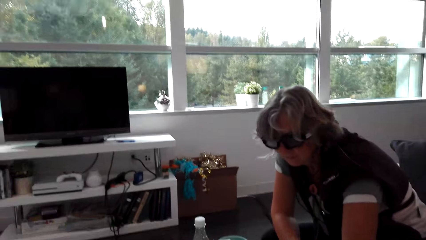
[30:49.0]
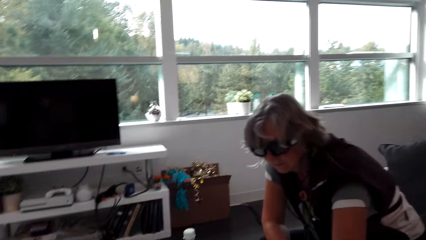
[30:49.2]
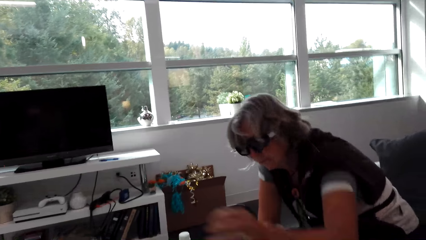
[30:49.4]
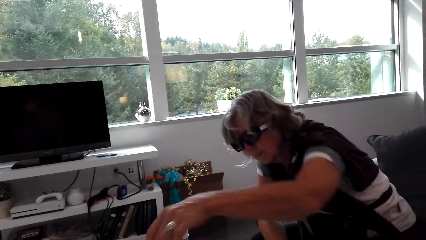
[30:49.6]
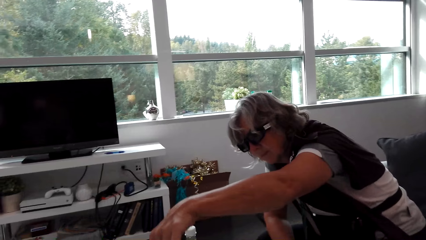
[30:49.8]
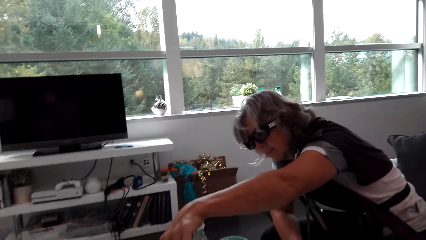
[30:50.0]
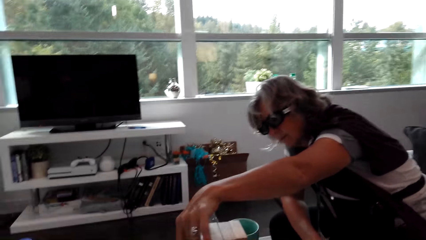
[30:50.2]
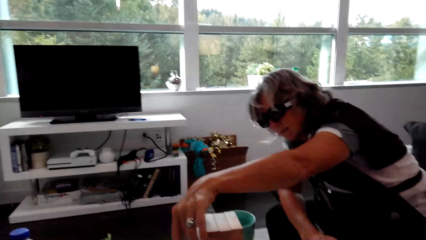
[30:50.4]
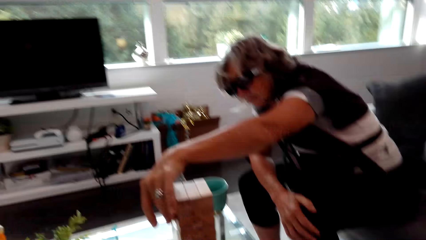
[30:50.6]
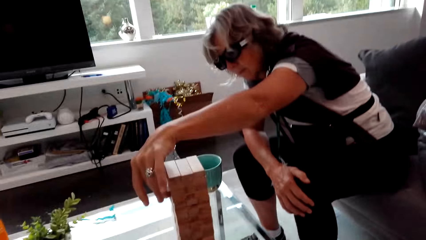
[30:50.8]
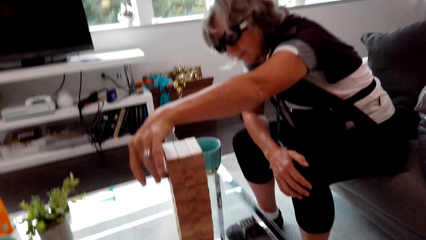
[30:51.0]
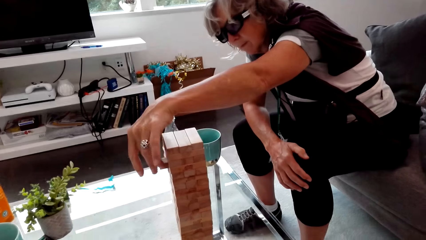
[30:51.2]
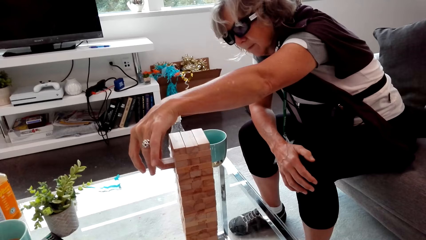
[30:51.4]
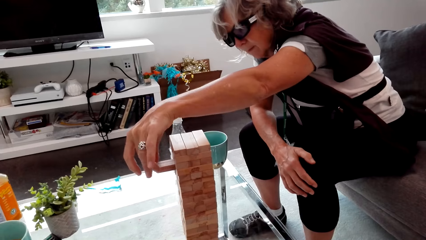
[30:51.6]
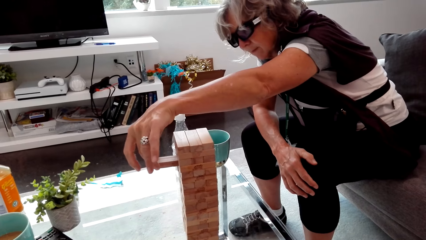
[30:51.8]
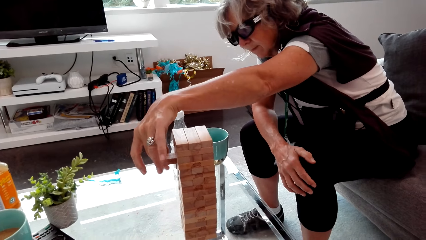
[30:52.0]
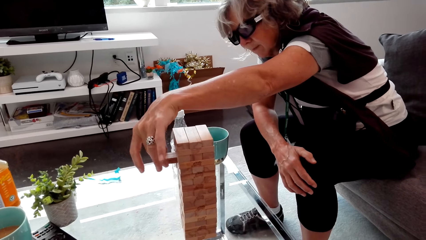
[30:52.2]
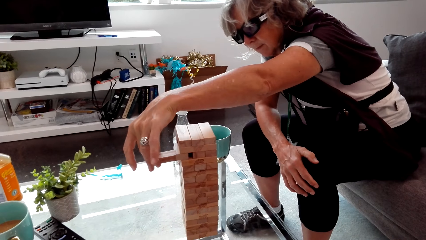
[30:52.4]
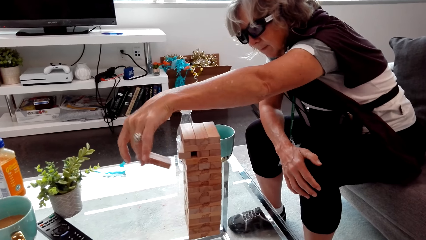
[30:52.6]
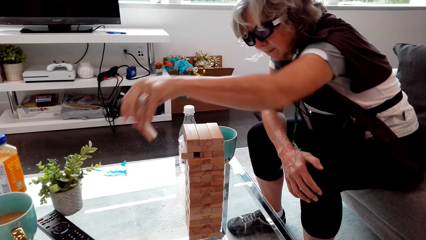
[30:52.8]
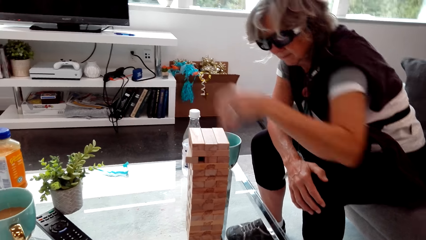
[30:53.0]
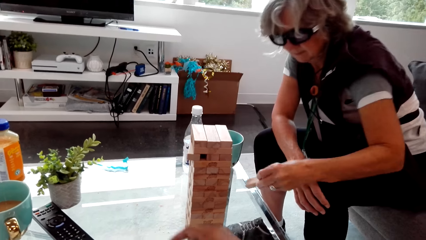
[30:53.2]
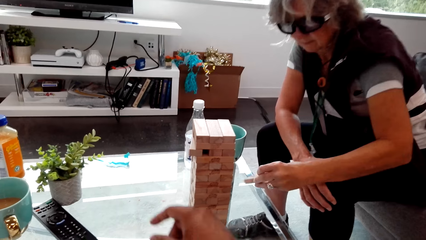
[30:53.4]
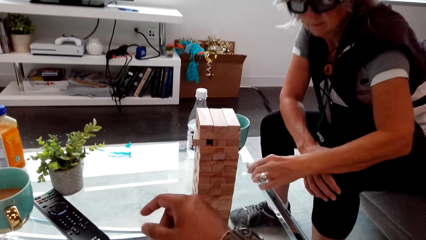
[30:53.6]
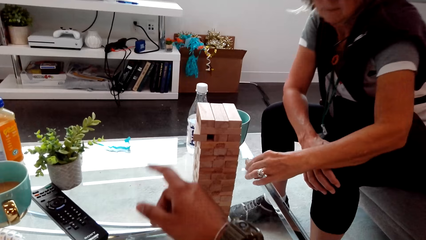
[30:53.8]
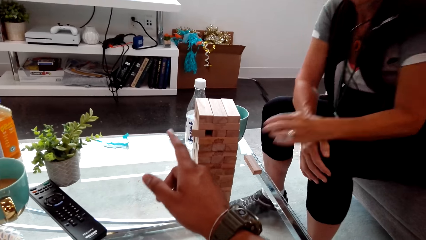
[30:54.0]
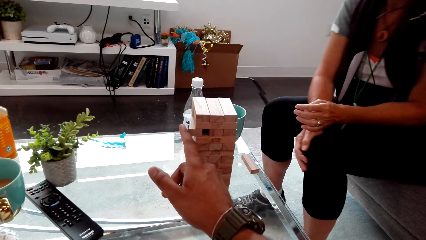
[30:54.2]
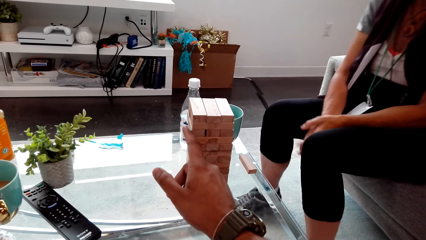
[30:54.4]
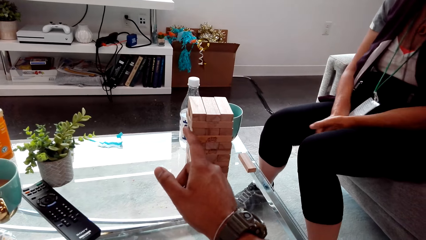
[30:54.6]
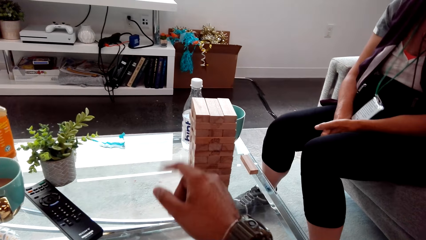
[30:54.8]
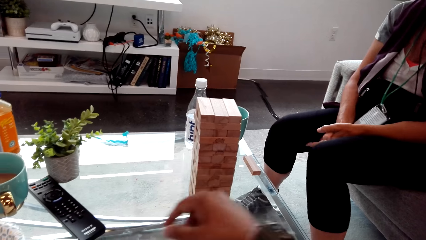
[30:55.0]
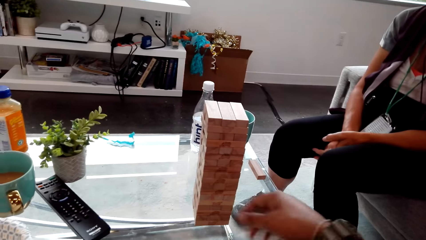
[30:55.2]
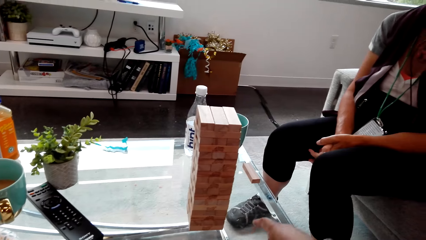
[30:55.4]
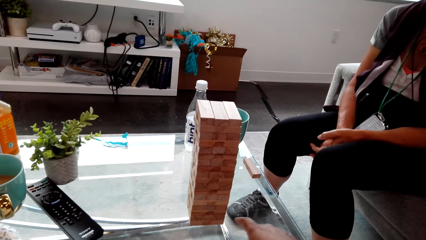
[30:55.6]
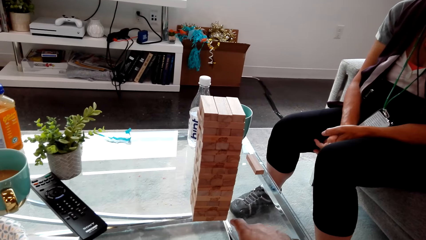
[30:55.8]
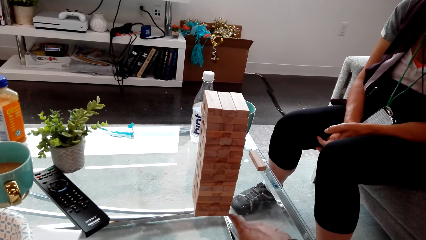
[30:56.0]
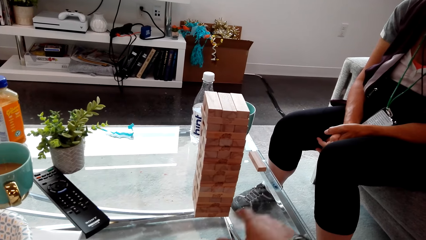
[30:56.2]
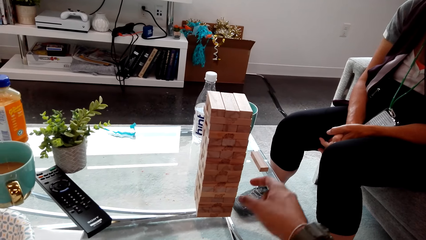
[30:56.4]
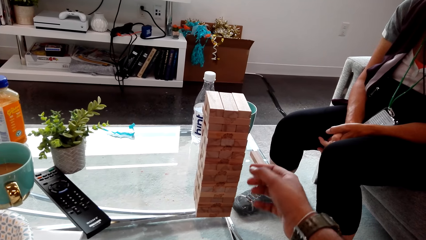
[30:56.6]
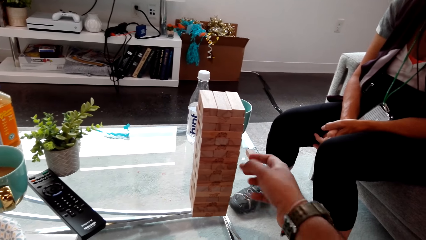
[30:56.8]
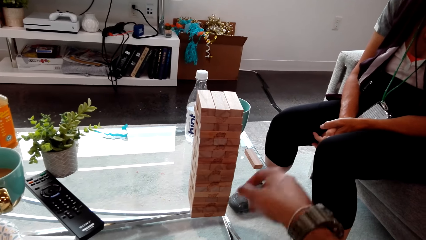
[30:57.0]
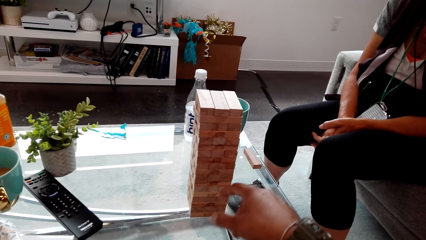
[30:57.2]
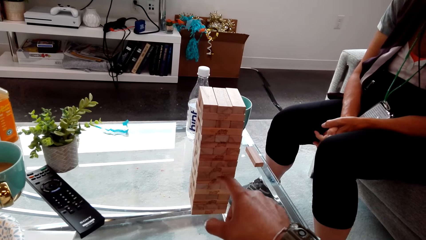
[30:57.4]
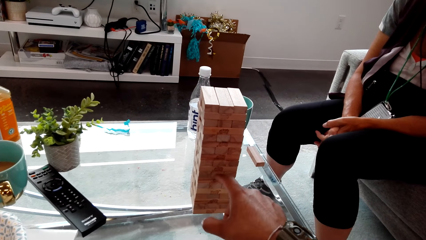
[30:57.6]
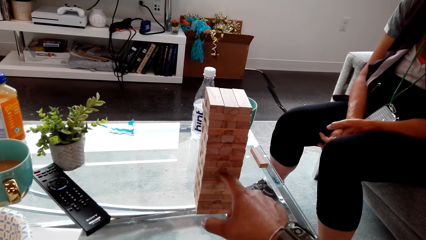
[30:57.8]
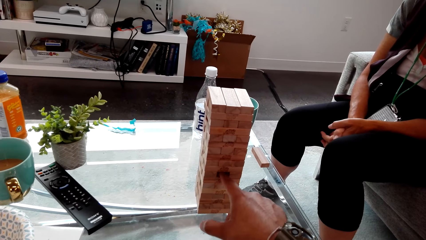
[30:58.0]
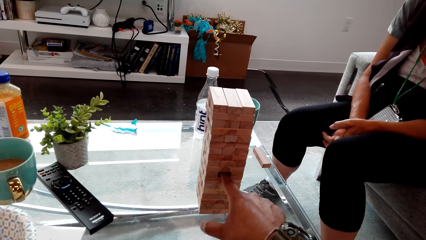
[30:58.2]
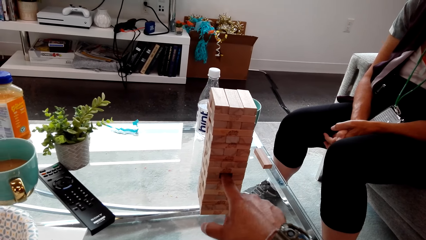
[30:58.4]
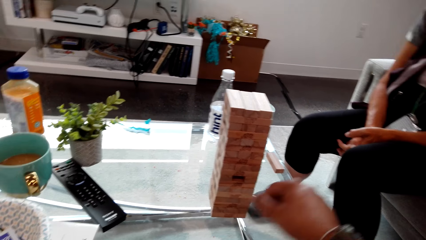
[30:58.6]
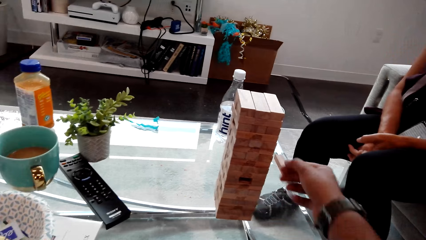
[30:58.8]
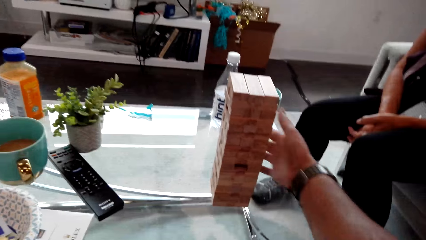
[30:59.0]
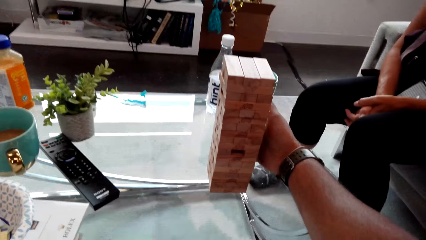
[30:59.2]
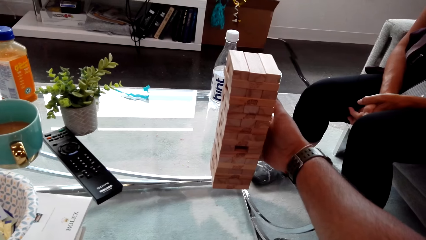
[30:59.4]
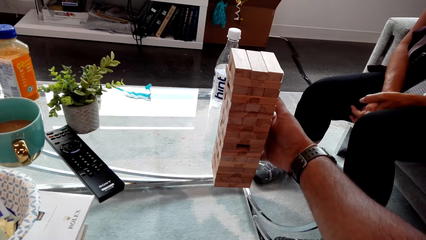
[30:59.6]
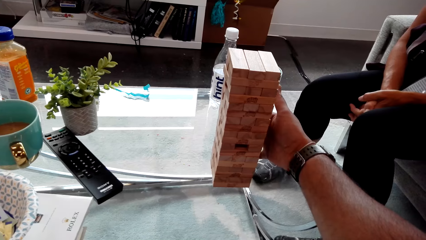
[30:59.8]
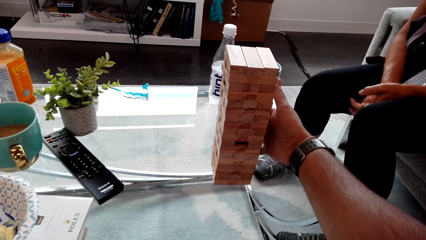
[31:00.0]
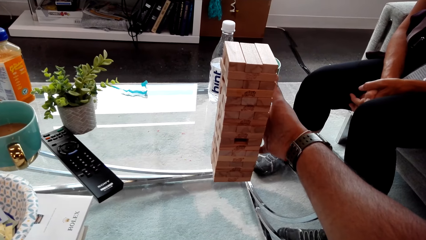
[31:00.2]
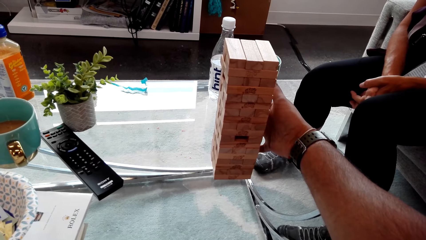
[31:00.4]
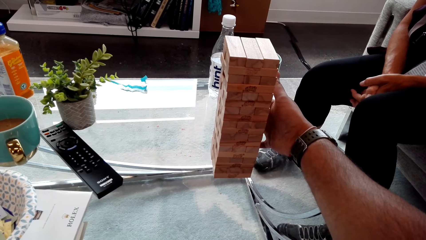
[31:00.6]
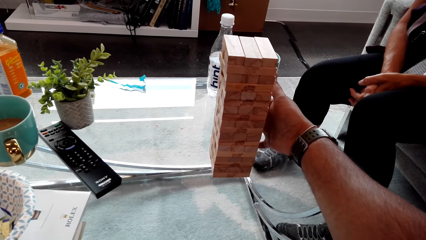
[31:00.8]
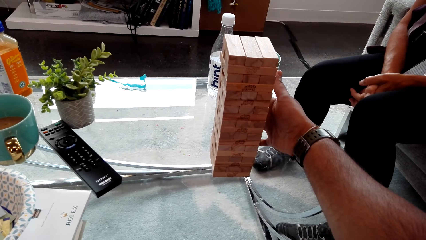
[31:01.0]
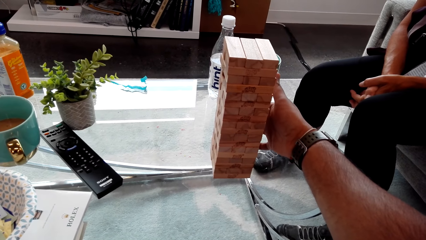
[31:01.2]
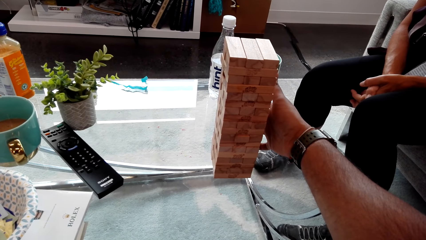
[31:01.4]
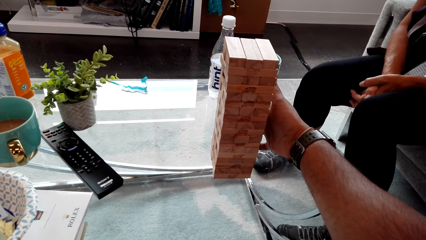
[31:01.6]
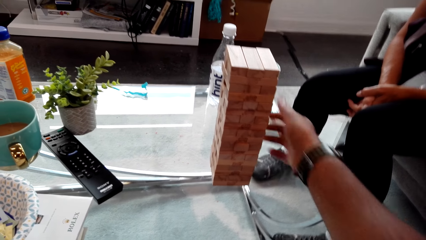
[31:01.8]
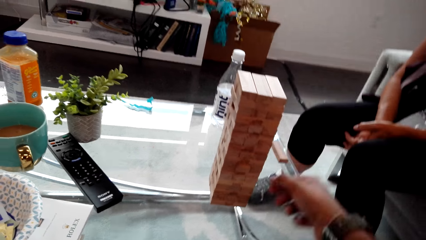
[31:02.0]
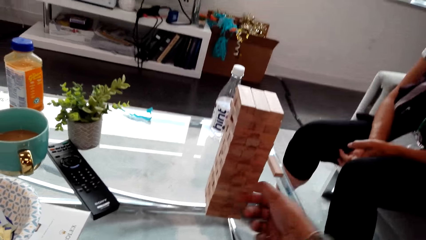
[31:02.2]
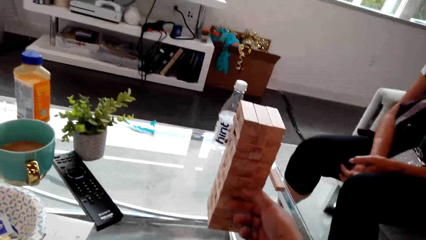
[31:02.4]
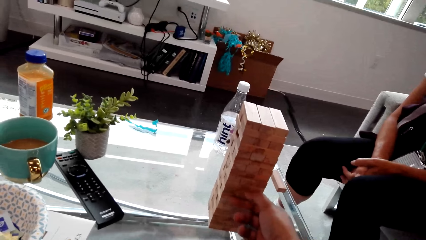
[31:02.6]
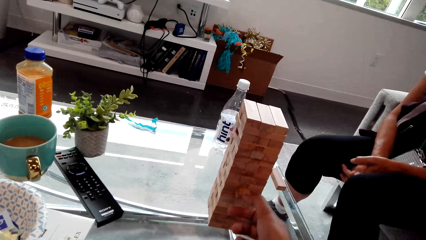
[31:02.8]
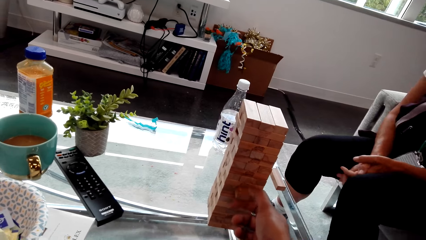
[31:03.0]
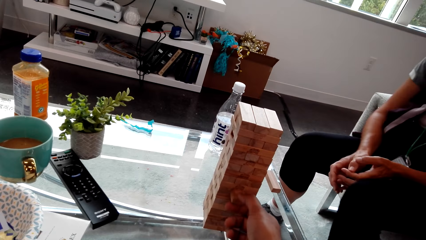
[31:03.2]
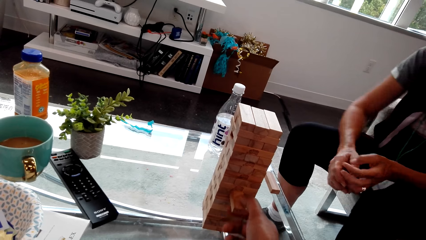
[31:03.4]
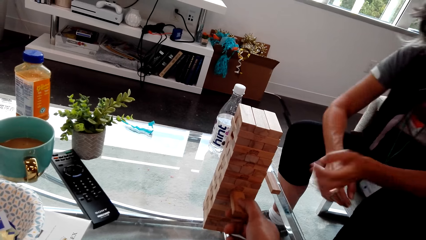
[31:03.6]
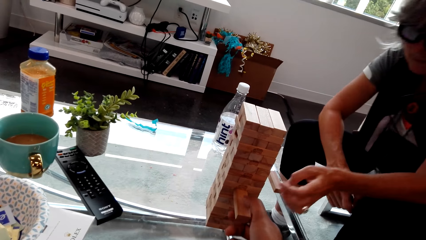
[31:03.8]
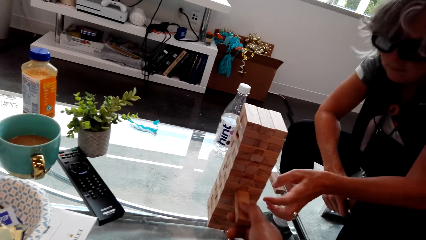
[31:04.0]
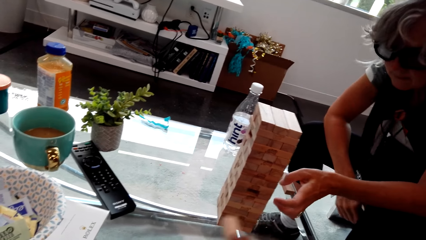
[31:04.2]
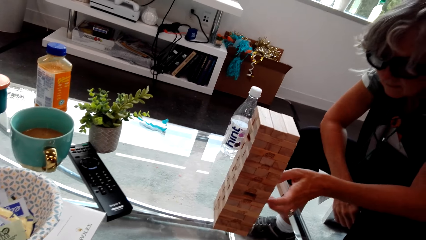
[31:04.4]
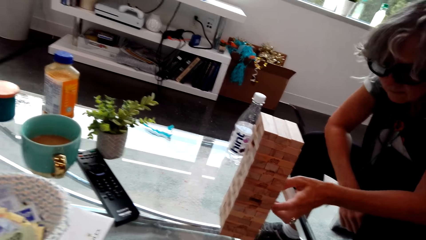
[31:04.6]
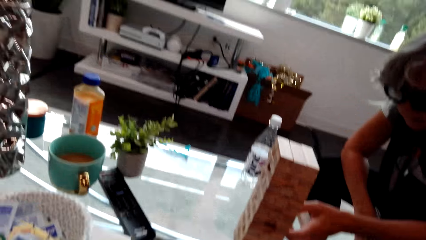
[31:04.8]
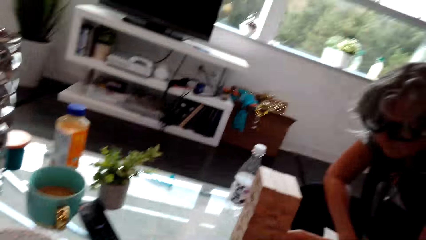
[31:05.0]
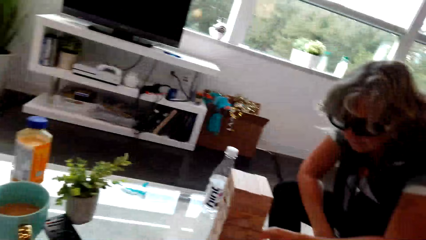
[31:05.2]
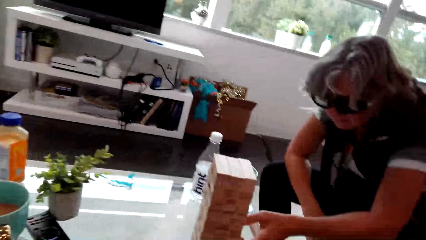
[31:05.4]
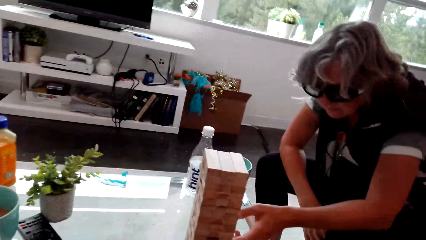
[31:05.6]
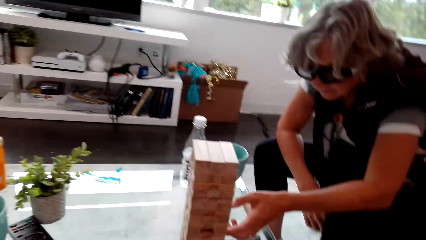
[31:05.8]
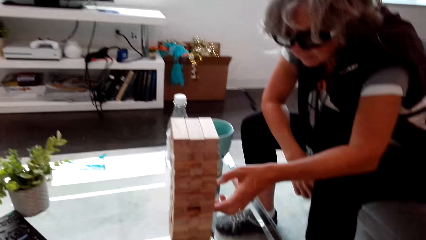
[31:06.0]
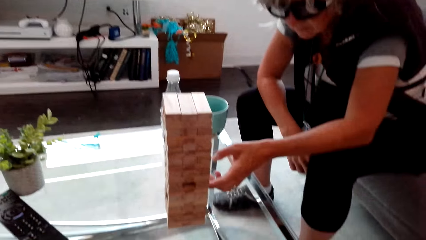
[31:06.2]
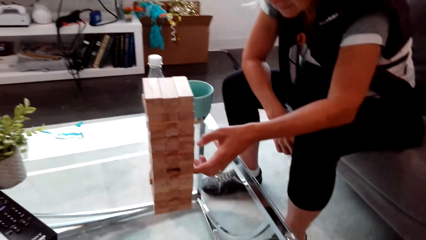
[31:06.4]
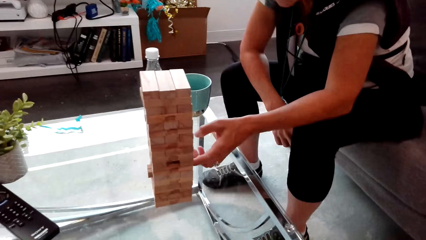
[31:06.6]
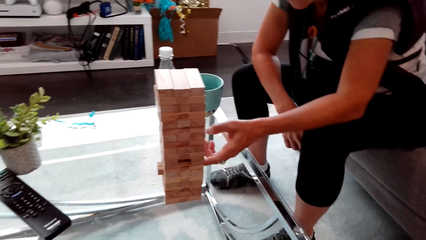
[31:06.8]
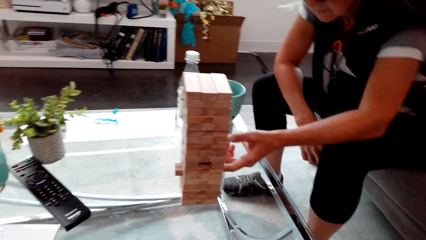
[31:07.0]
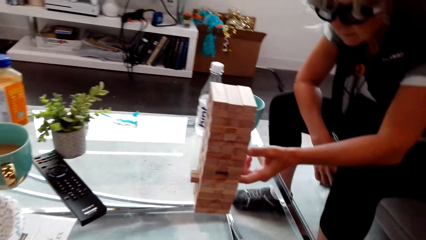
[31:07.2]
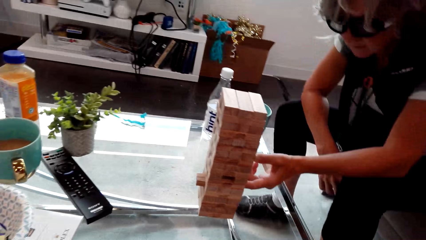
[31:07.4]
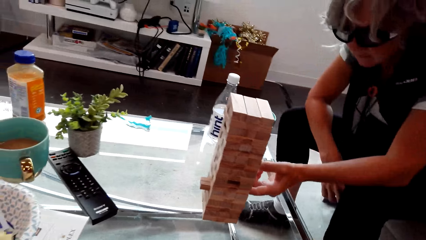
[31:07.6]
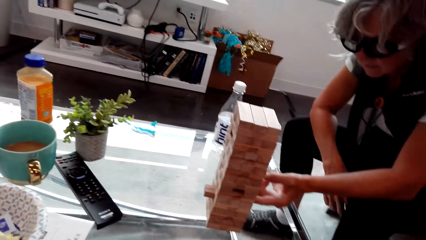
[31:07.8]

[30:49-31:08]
A lady pulls out a block from the pile and places the block on the table. The camera wearer aligns a block in the pile. They play a jenga game. They push a block in the pile. They pull out the block from the pile. The lady stretches out the hand to the pile. The camera wearer puts down the block on the table. The lady pushes out a block. The lady plays the jenga game.
